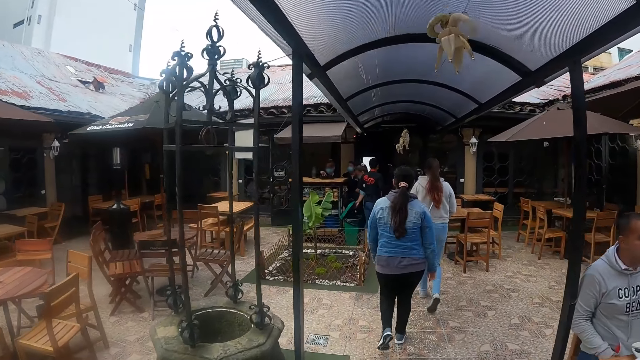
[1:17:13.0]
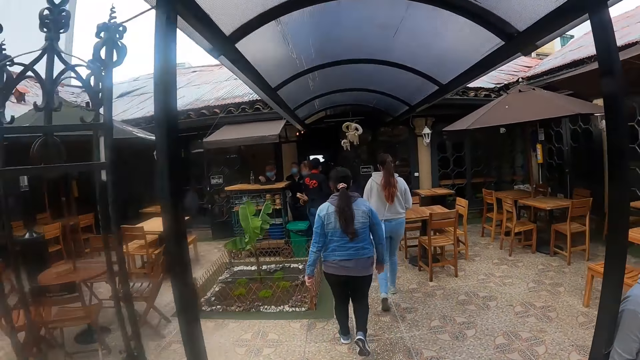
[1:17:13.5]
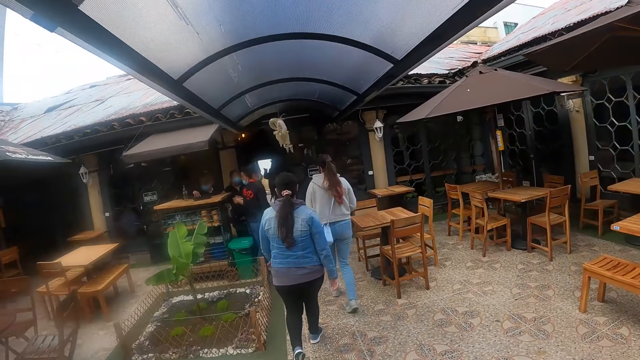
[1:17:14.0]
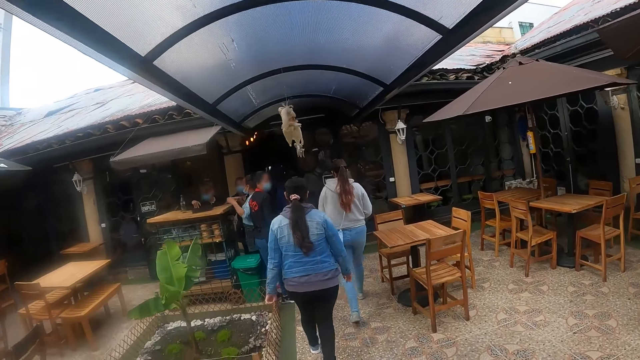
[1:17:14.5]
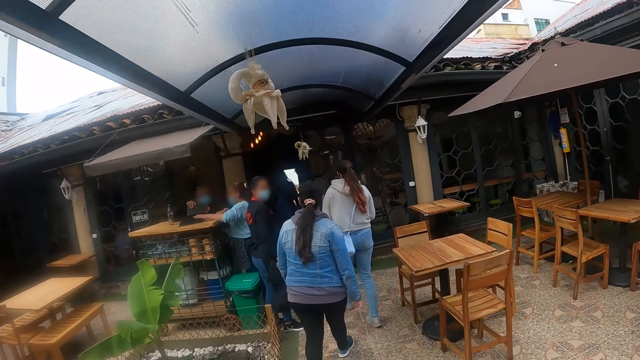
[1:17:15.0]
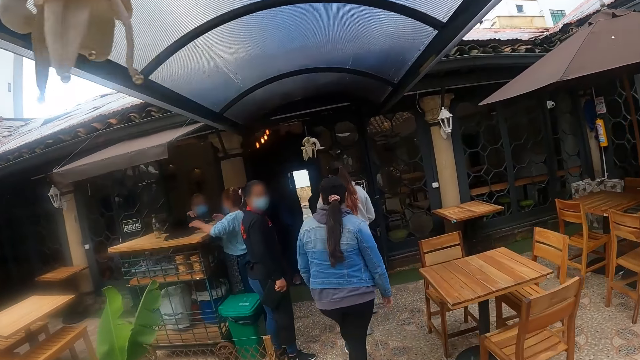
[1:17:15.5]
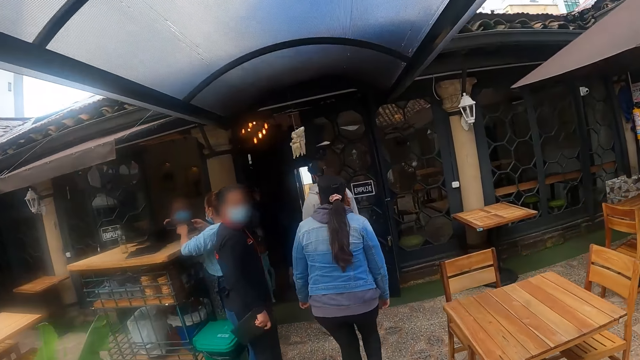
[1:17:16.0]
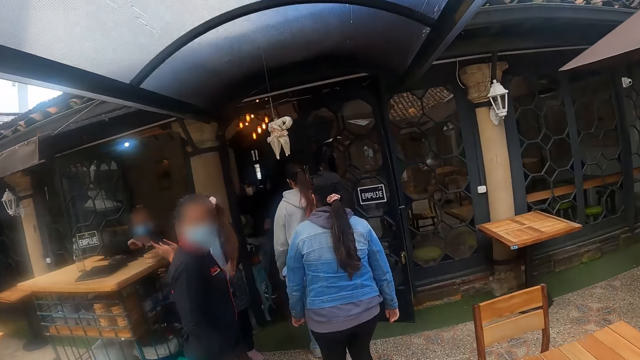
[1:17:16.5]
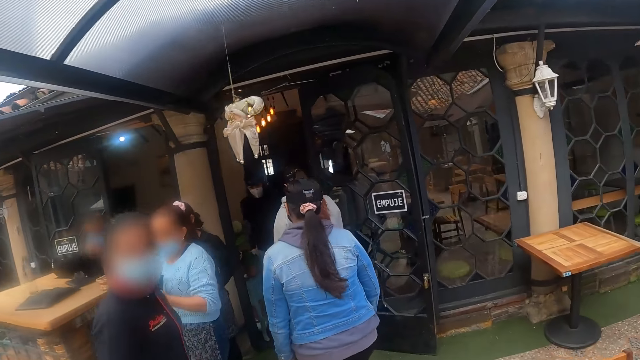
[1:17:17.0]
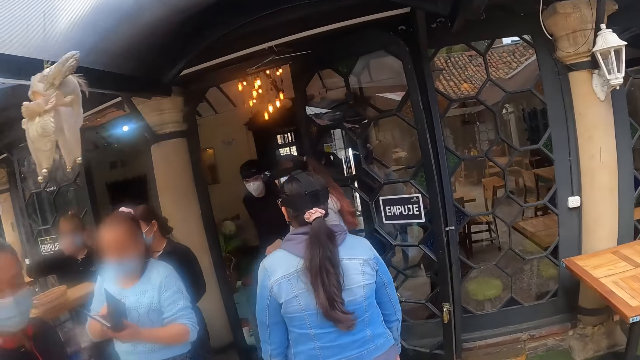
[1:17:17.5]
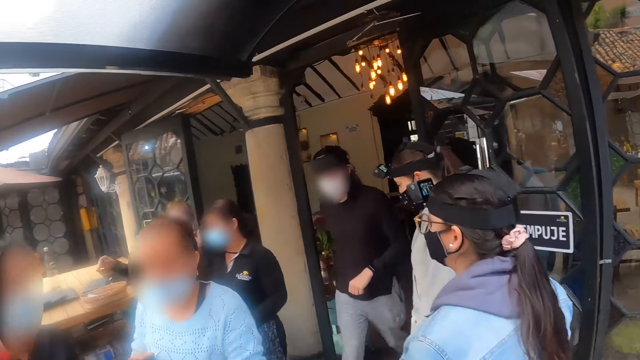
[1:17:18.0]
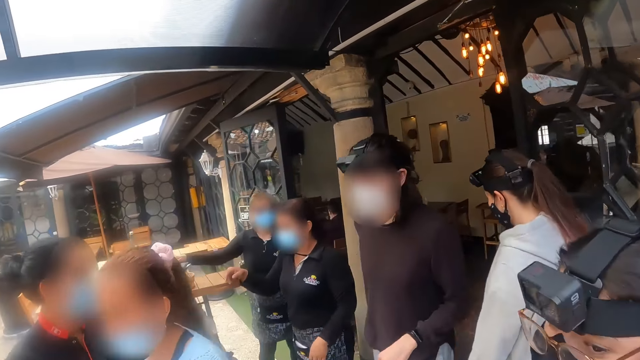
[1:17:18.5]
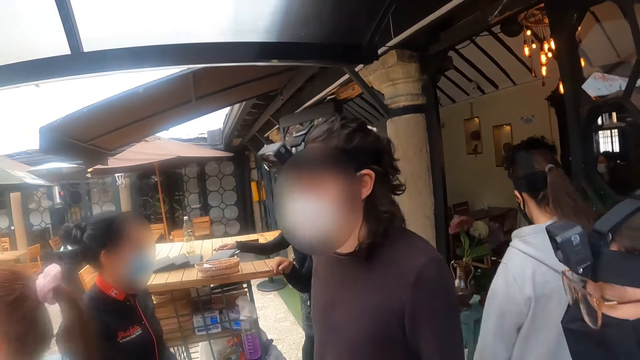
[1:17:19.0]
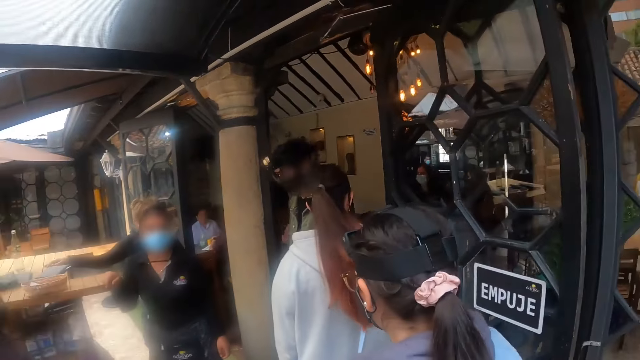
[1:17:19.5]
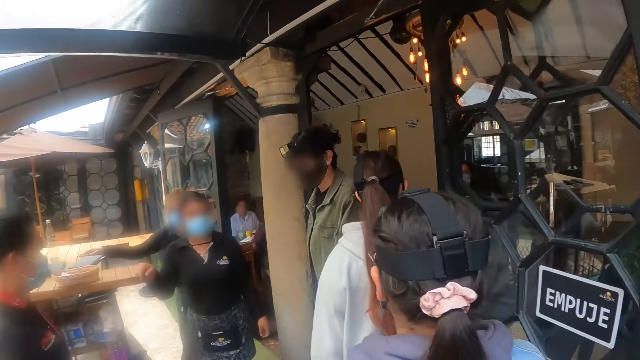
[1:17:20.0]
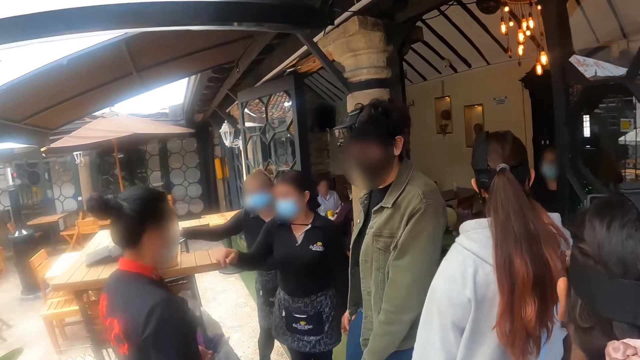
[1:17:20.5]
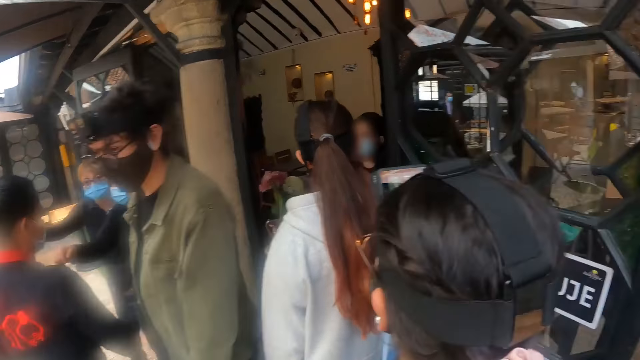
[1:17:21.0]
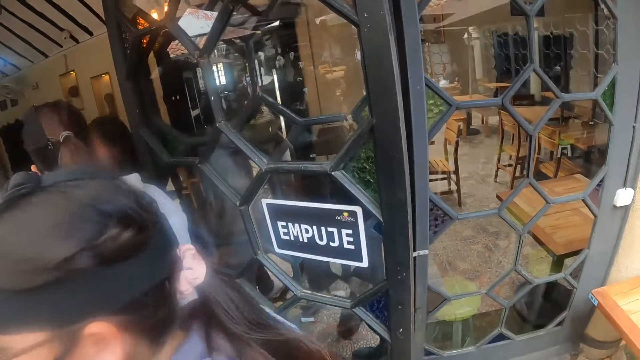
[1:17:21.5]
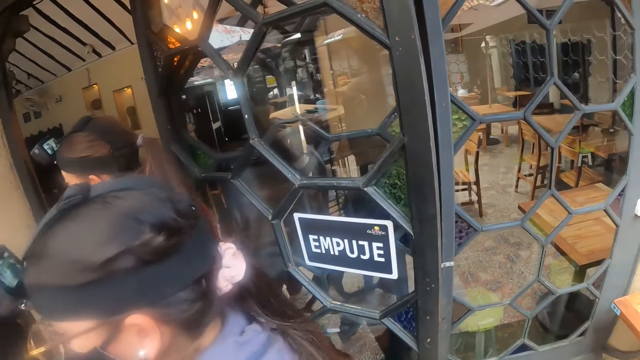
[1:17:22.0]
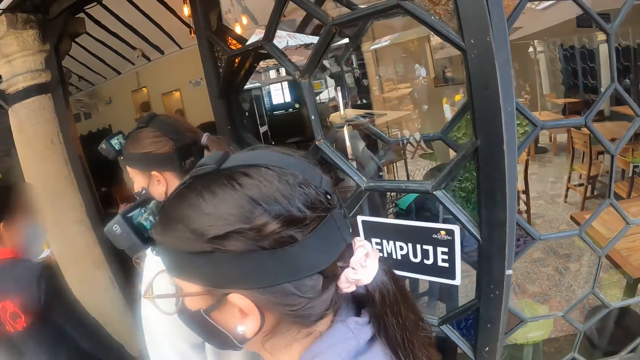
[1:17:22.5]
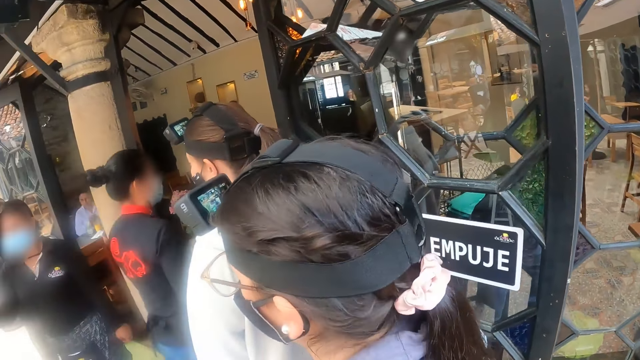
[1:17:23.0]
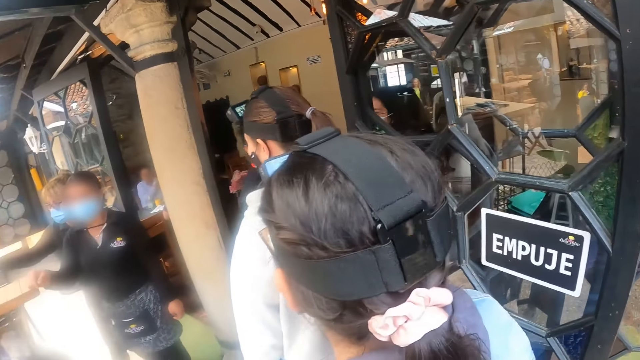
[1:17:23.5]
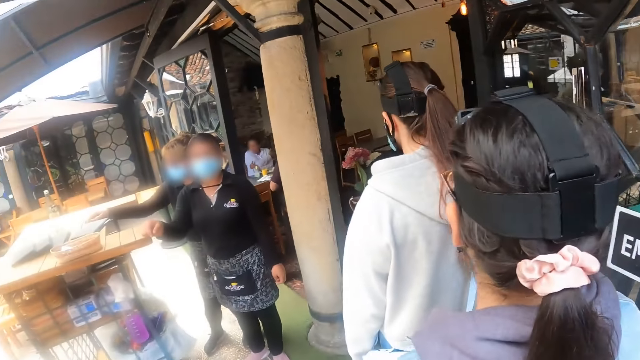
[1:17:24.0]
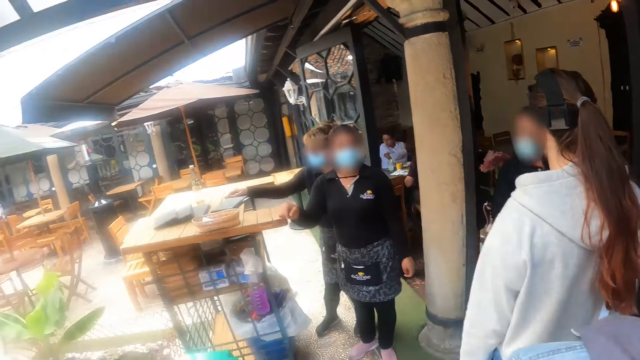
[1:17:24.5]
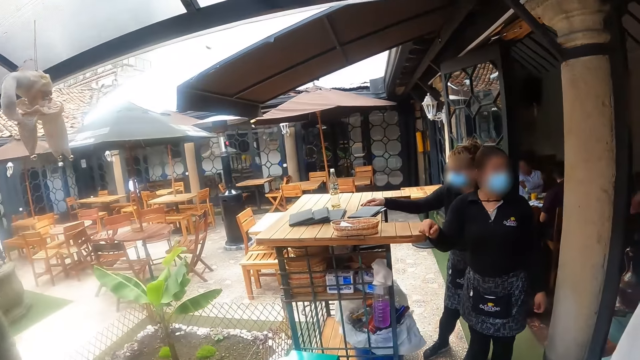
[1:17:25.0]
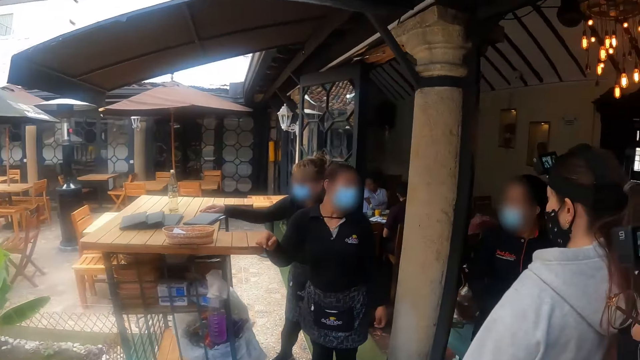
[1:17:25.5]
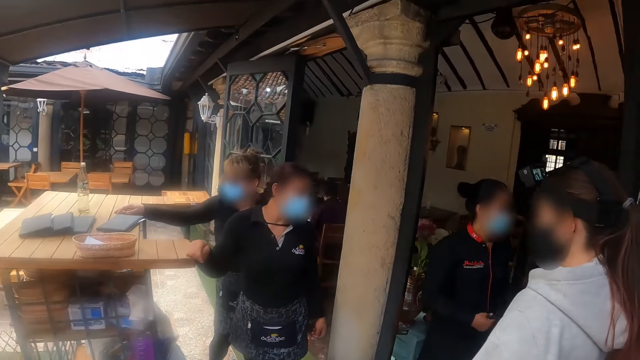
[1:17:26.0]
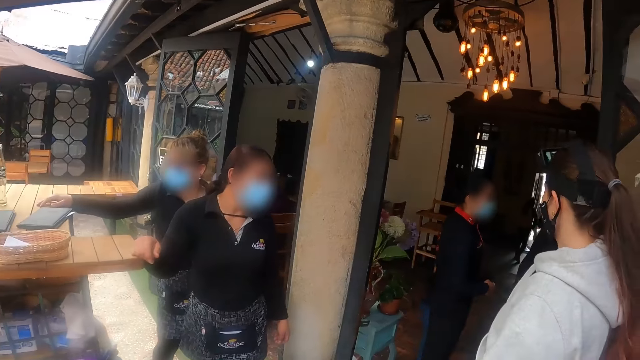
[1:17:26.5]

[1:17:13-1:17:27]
The camera wearer looks around. They wait at the restaurant entry.

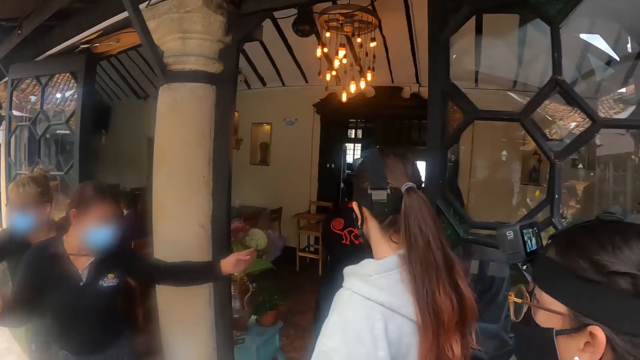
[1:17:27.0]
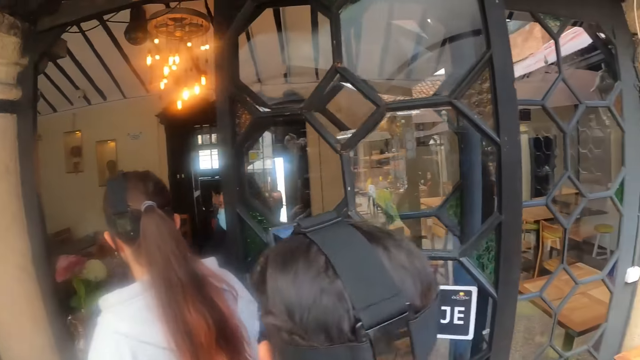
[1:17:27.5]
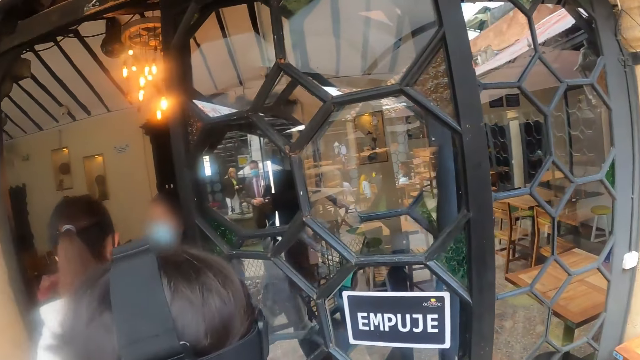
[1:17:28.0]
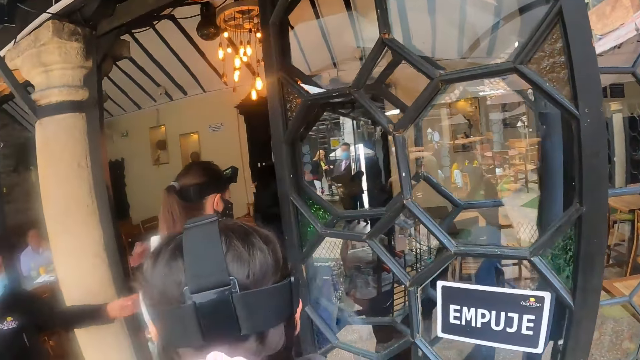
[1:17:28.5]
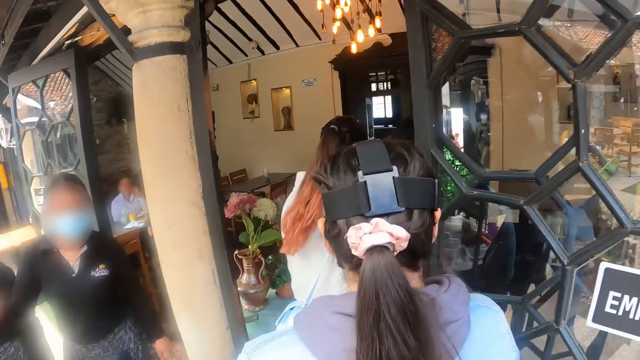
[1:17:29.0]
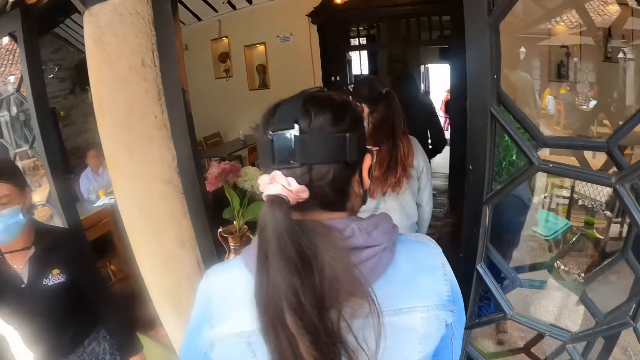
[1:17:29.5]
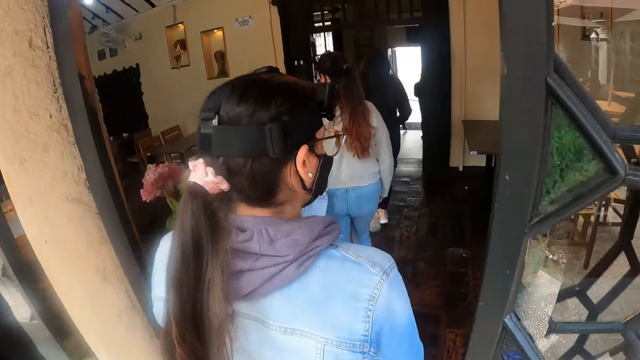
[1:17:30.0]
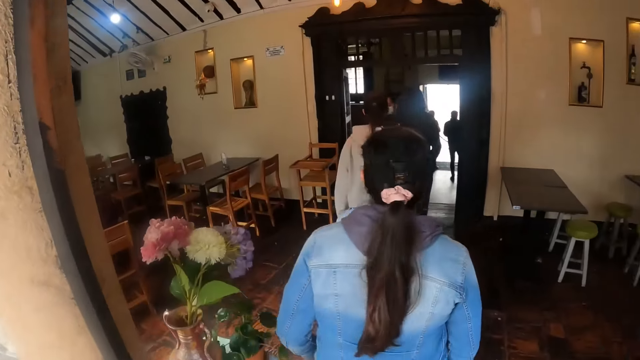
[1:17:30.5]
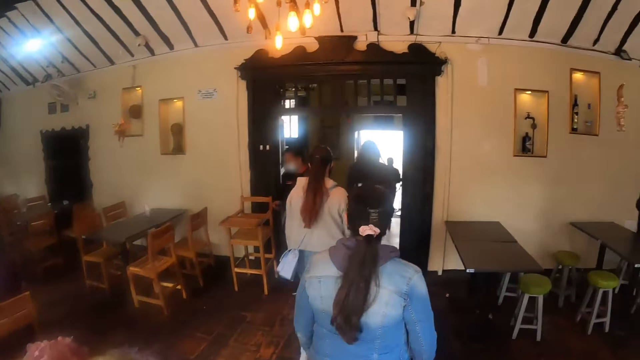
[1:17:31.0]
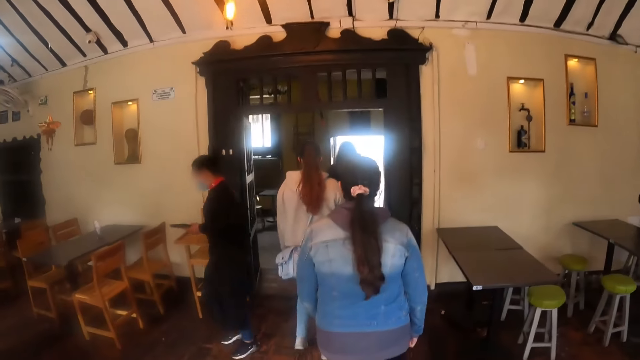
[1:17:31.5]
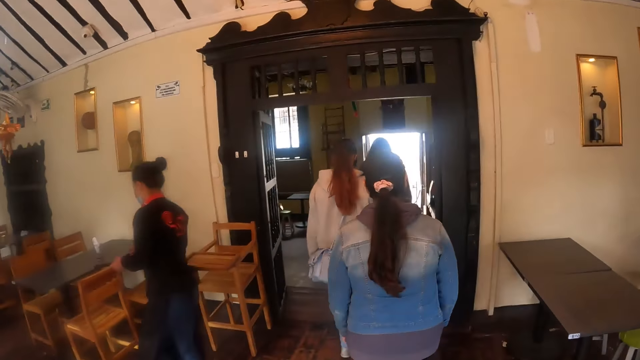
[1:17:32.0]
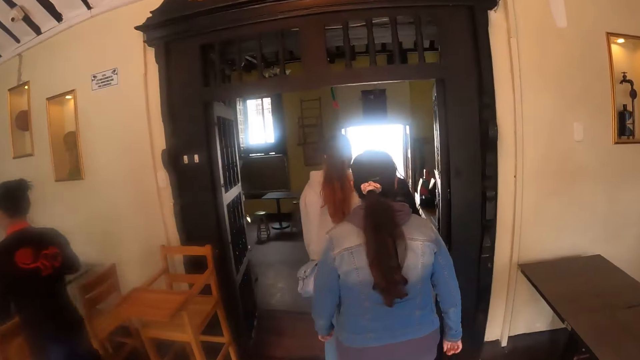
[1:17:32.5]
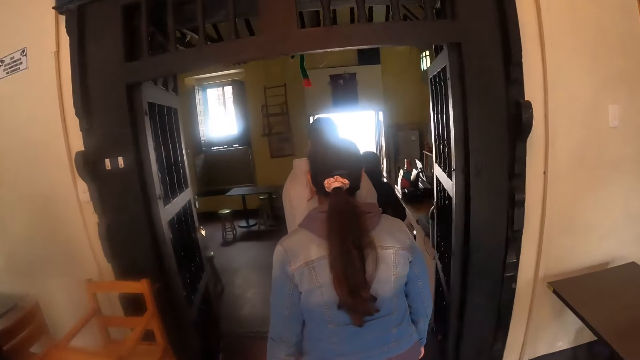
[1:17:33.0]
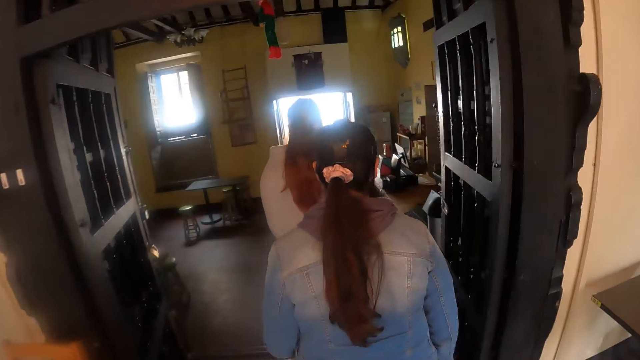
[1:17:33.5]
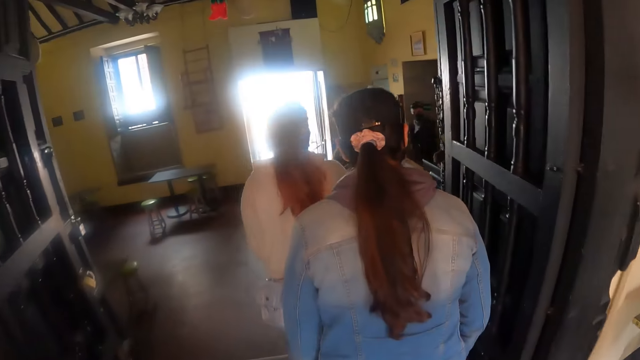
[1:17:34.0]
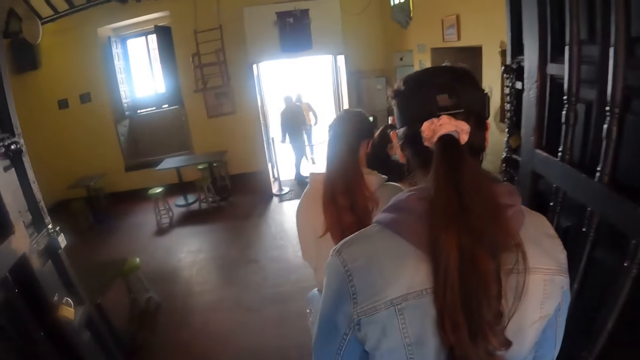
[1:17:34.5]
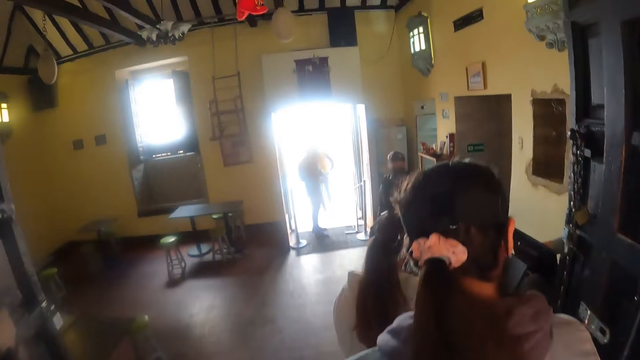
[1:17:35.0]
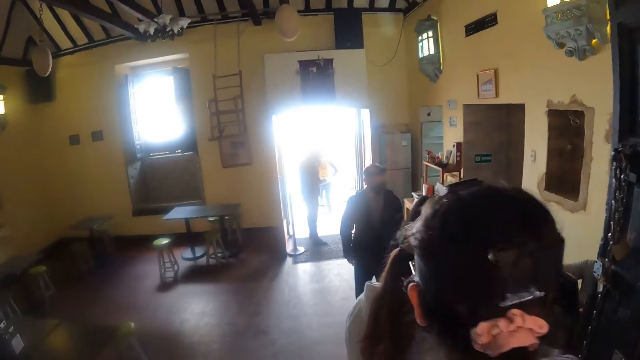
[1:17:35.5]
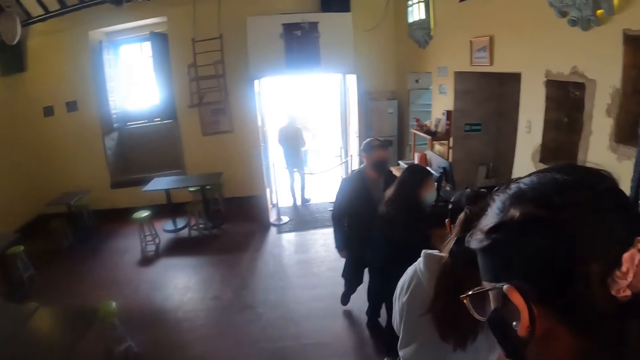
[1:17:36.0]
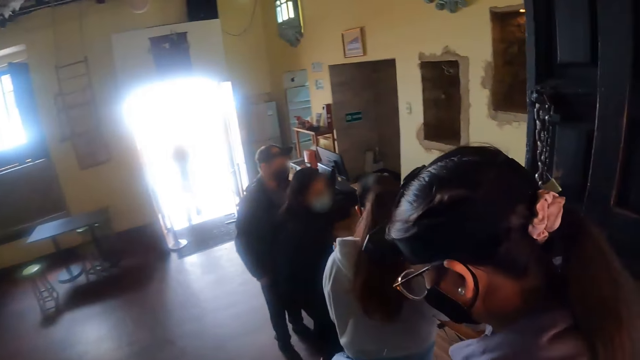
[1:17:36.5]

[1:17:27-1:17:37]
The camera wearer enters the restaurant. They walk around.
